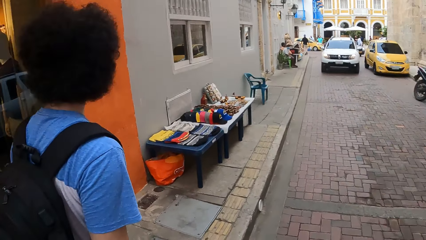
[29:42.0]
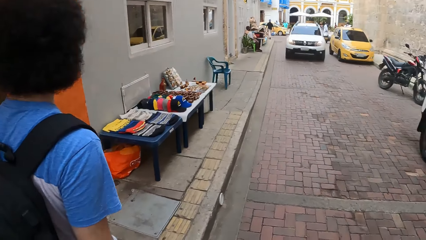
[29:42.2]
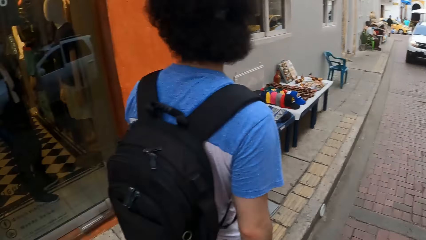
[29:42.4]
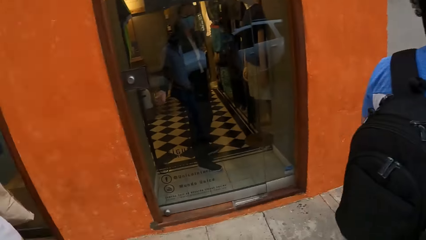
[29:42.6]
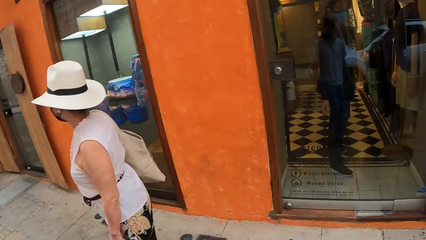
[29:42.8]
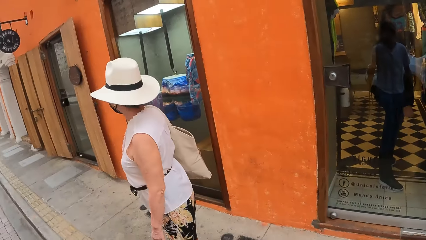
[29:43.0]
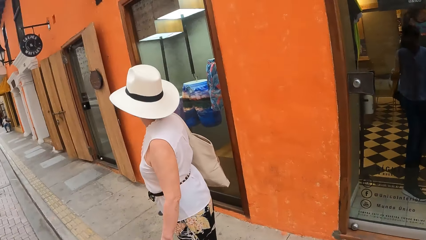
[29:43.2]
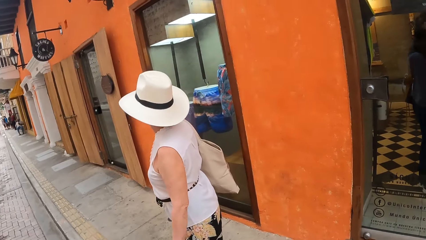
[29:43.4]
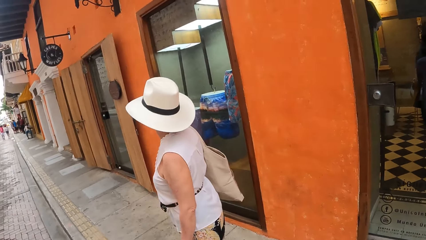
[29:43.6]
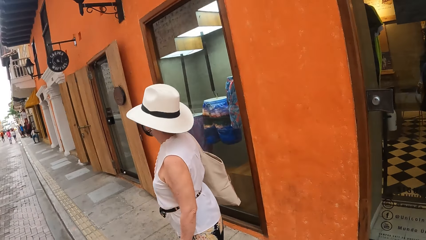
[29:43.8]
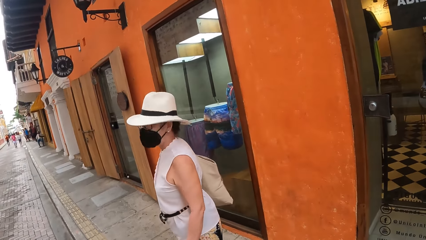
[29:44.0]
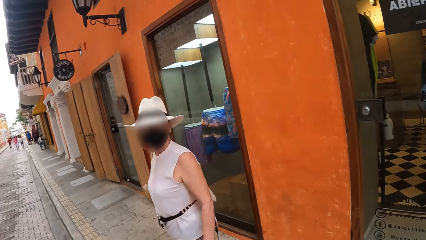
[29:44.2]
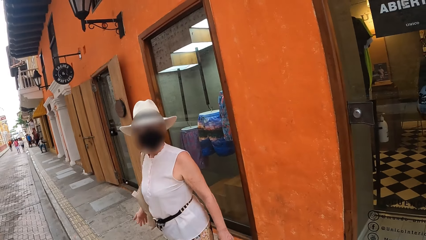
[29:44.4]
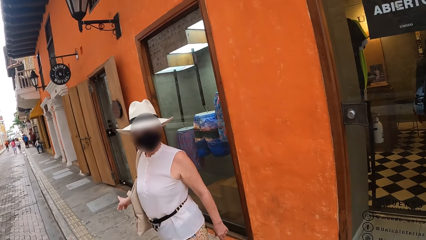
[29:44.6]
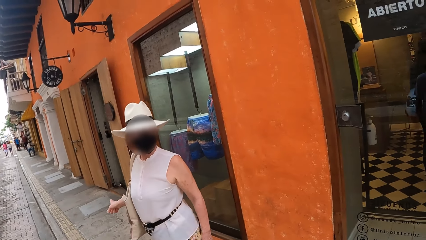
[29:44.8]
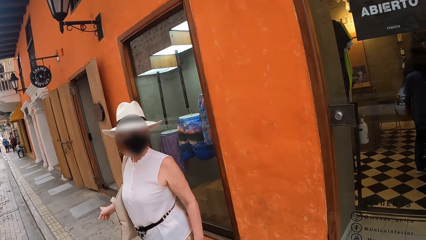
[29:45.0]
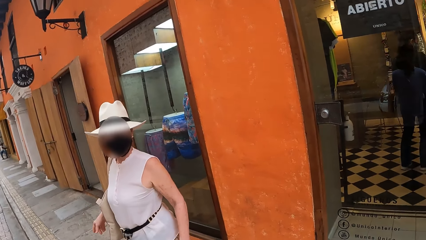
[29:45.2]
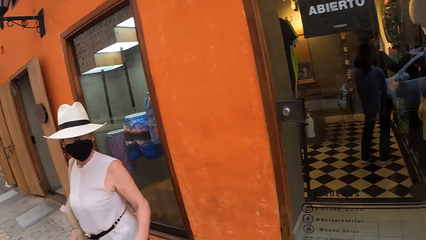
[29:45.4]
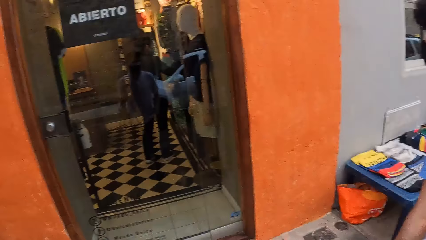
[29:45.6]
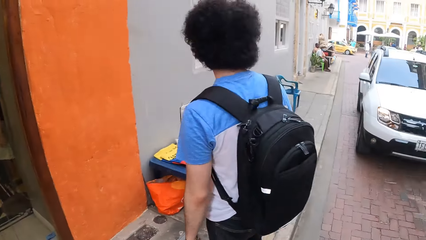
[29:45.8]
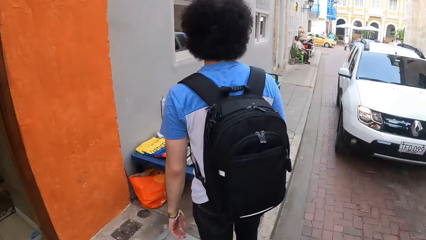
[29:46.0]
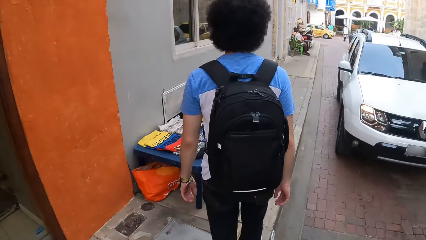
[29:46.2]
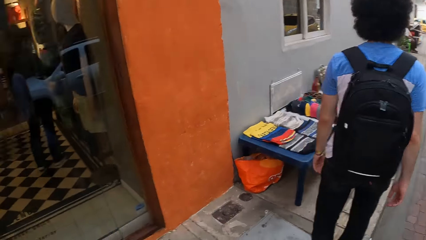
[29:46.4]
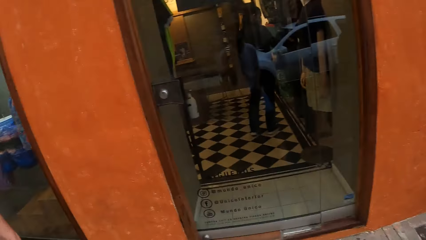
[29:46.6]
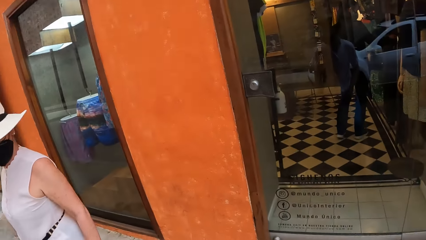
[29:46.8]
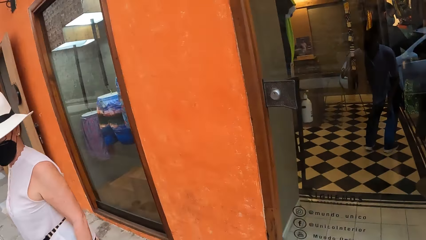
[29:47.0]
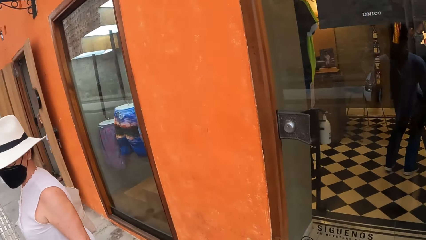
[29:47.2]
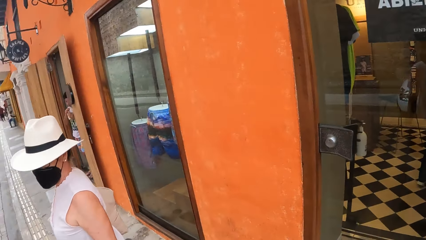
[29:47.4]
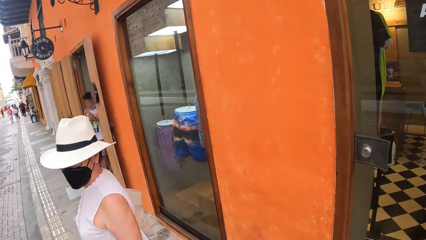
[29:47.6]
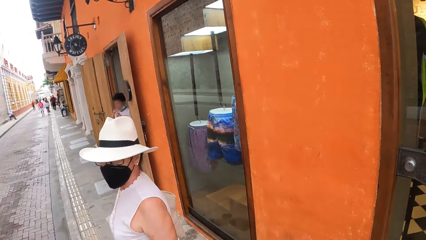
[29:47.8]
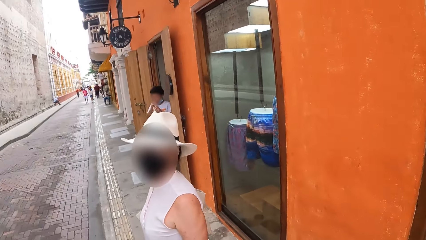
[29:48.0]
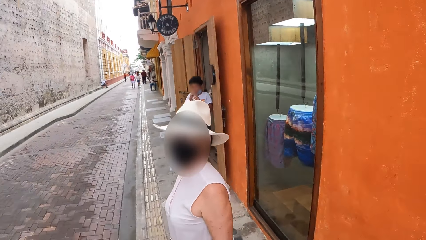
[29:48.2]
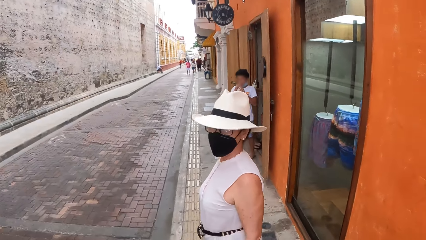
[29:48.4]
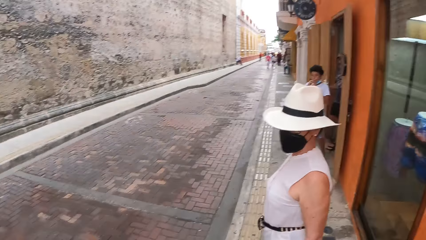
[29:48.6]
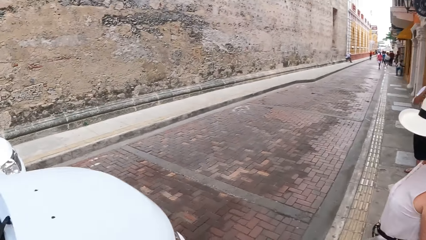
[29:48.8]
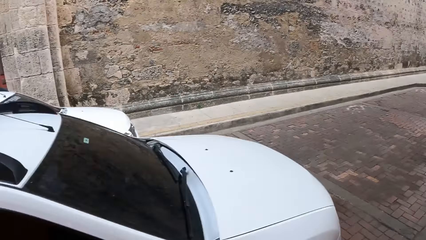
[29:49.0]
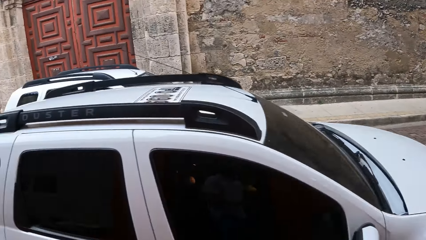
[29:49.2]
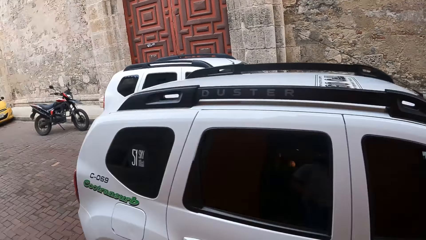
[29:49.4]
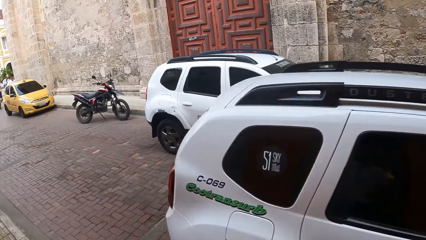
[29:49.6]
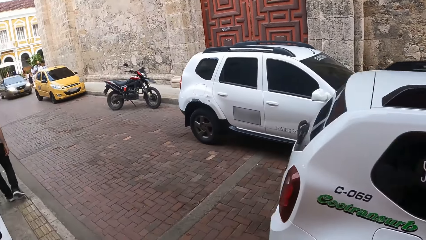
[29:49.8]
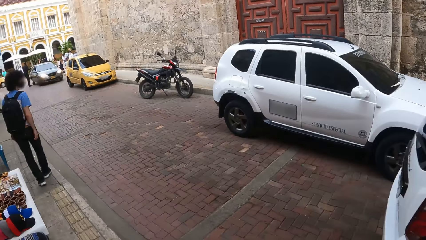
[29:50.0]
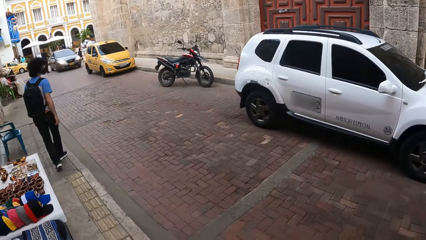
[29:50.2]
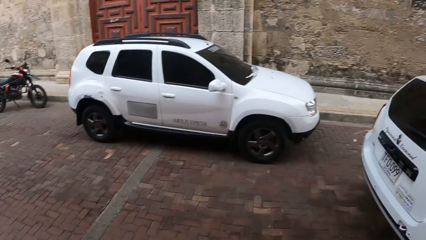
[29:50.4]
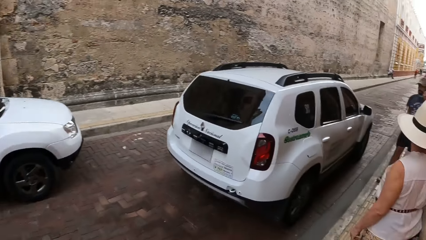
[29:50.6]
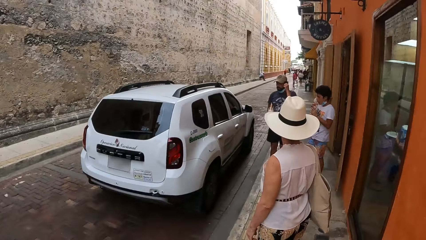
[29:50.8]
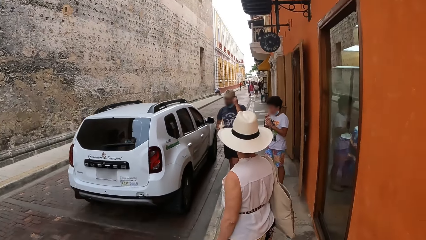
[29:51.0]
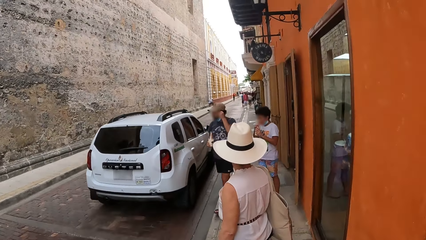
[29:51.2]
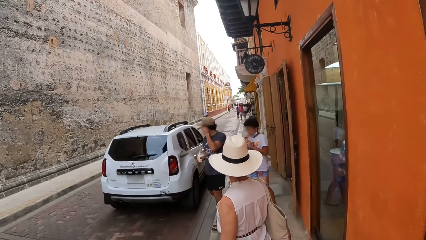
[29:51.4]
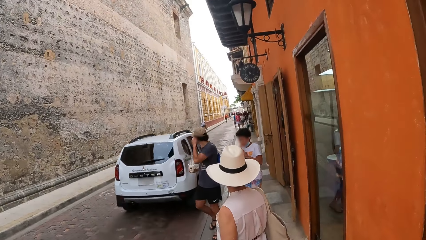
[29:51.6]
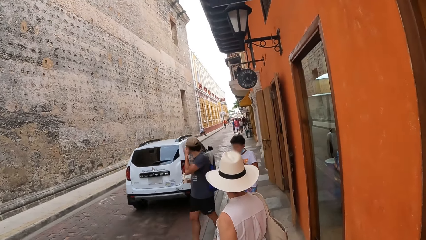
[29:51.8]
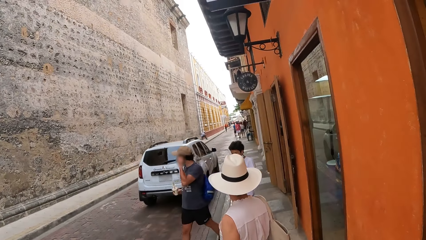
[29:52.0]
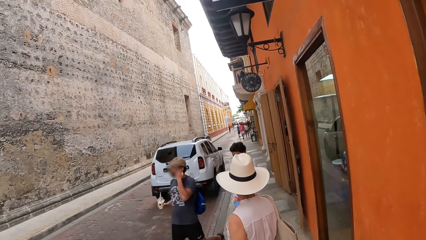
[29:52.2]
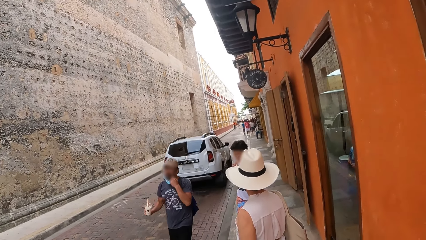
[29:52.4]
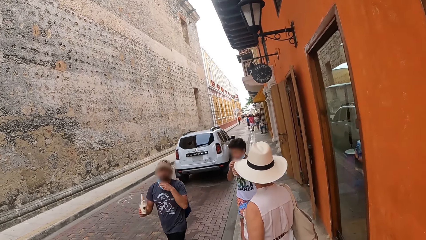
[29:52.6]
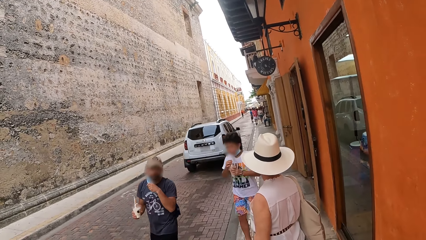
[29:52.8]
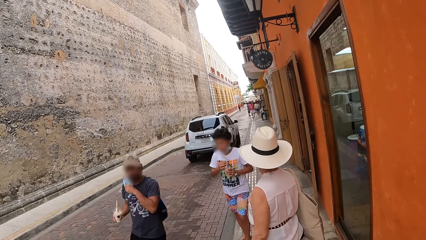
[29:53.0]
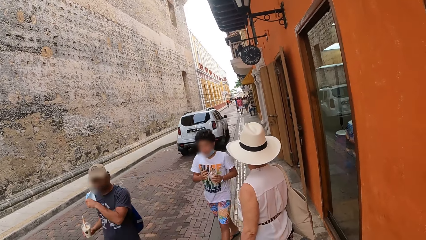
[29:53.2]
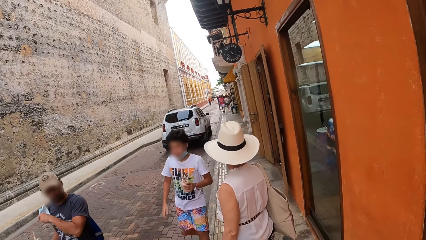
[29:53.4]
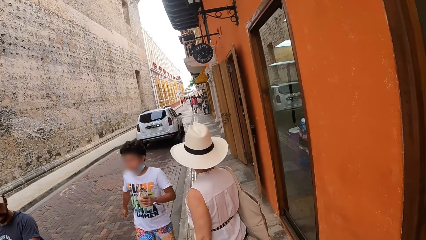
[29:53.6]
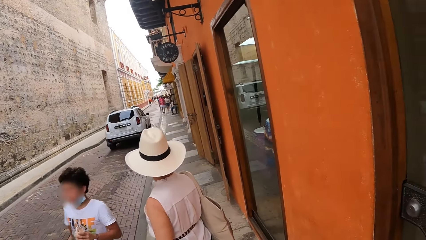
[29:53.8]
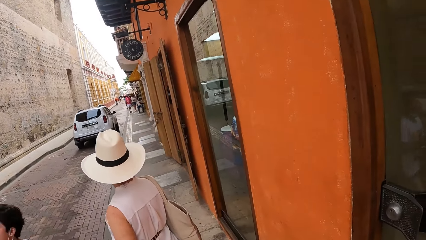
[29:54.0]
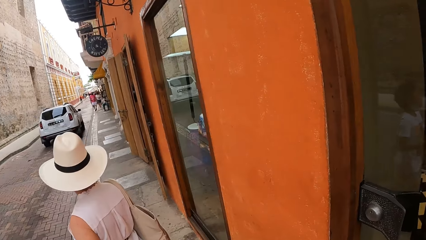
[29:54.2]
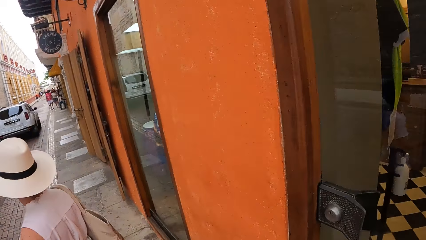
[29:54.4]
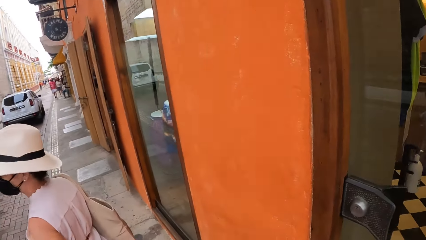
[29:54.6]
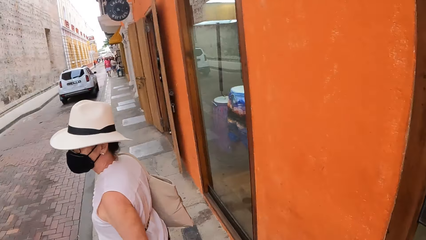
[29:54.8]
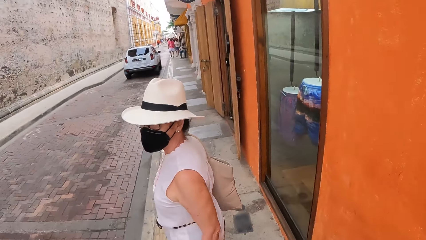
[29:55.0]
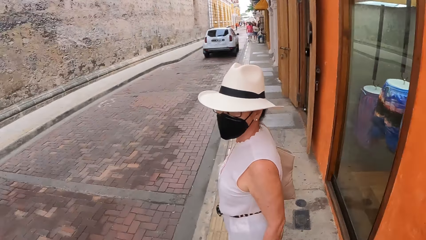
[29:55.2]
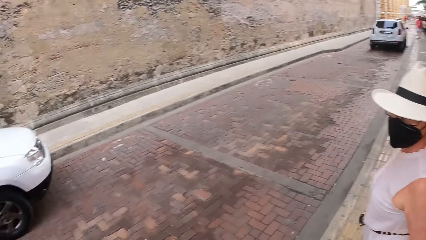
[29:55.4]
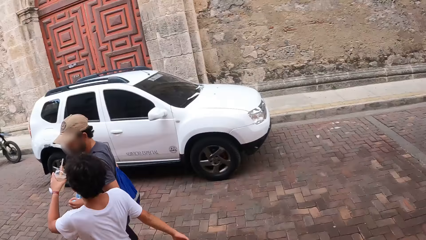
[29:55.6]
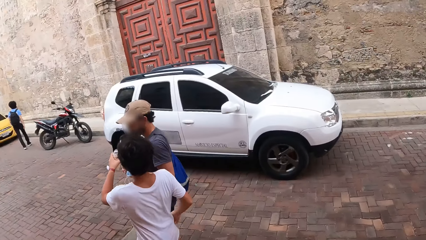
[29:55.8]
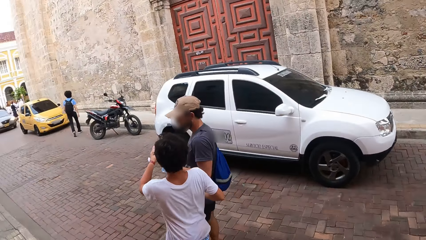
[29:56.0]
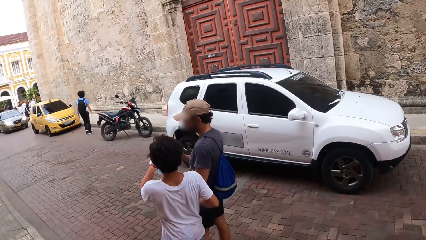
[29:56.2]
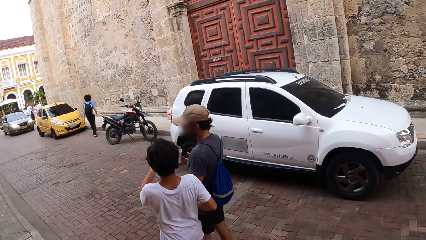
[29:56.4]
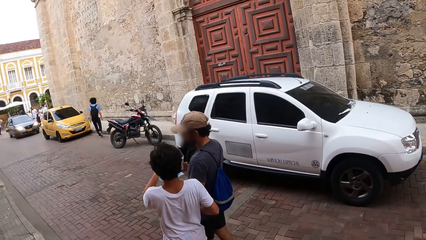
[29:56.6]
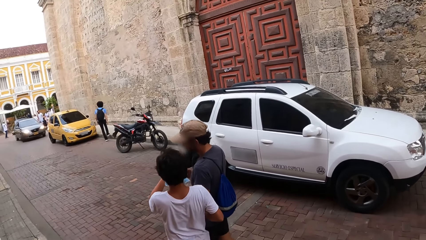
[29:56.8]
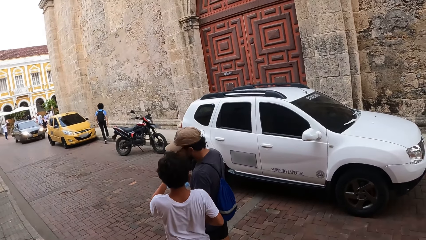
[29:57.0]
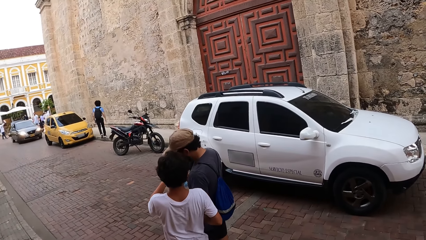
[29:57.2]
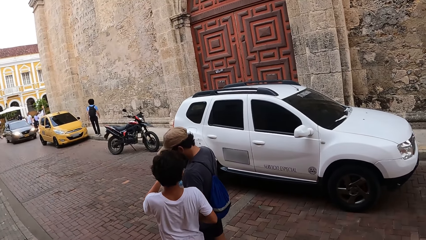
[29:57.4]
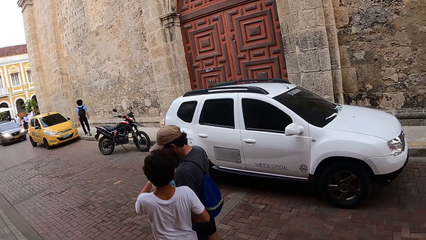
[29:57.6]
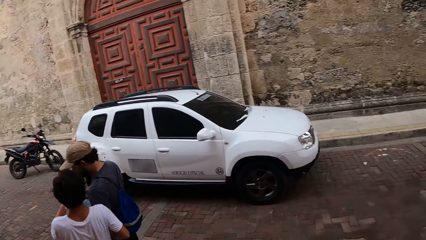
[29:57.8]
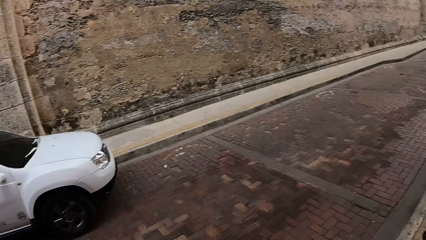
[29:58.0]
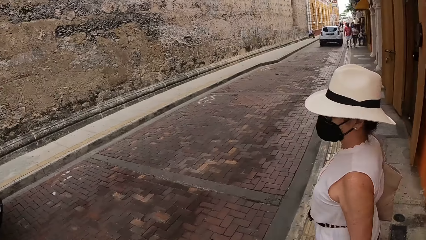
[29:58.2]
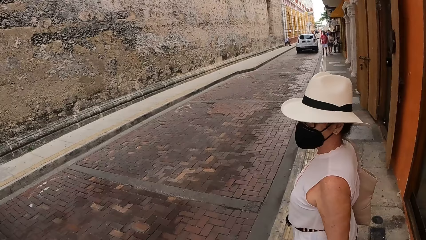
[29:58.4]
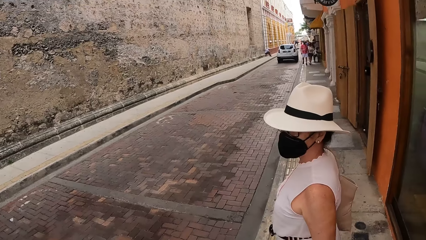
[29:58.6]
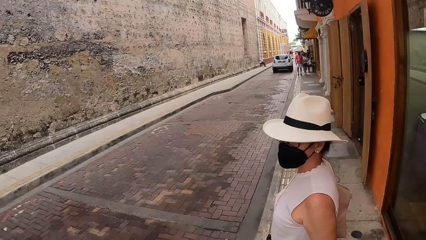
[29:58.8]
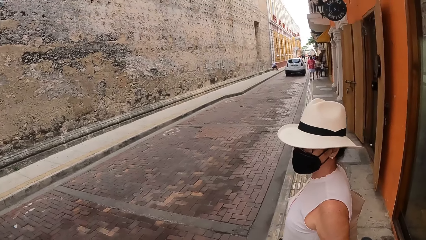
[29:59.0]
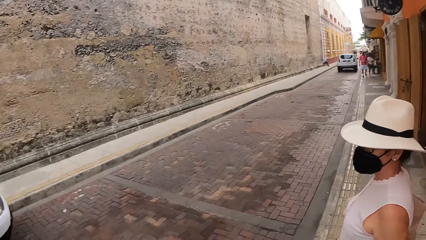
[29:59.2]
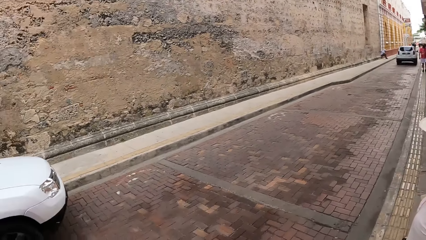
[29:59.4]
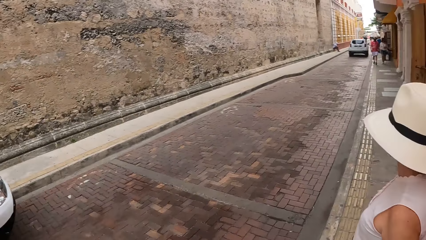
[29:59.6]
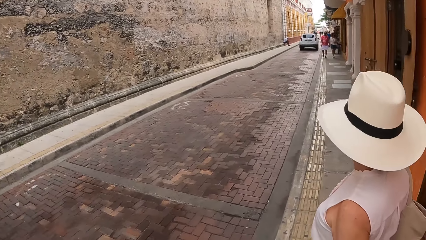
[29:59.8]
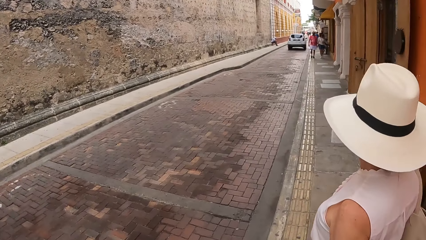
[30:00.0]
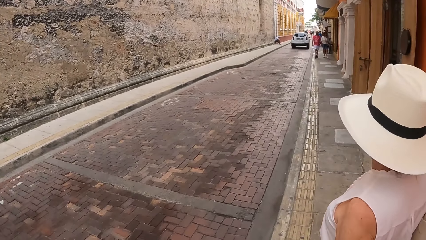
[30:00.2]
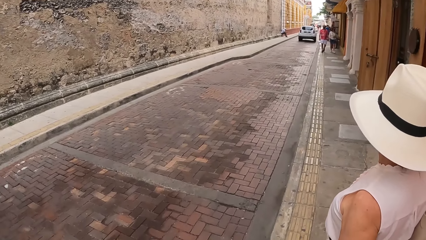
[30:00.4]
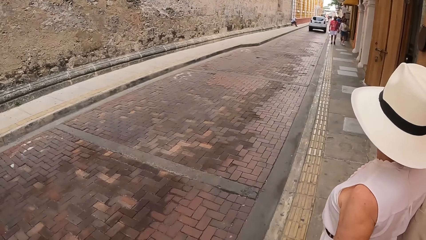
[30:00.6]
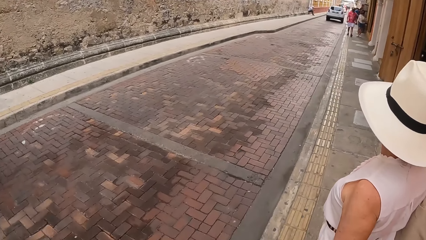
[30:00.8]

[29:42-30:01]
A person and the camera wearer look behind. The camera wearer looks around the street. Another person walks down the street. The camera wearer looks around the street.
